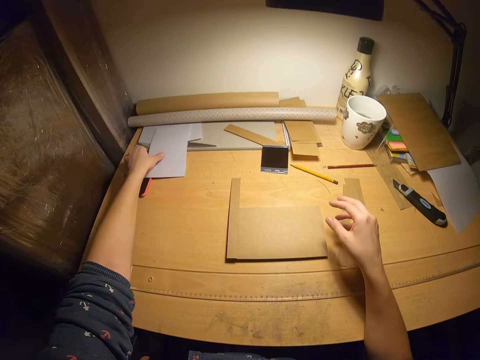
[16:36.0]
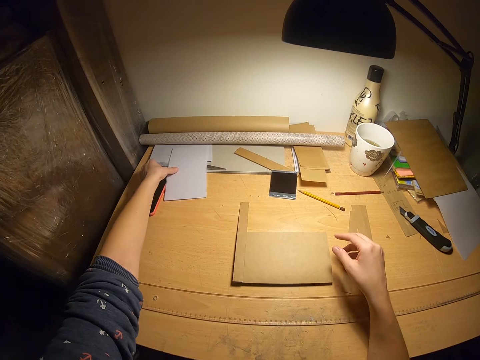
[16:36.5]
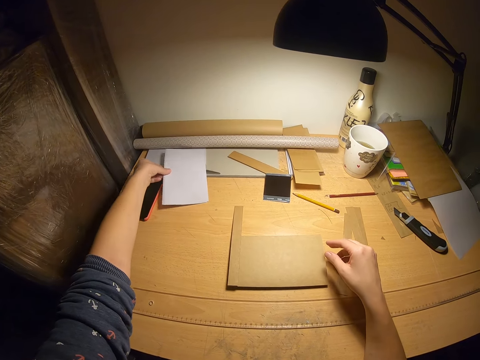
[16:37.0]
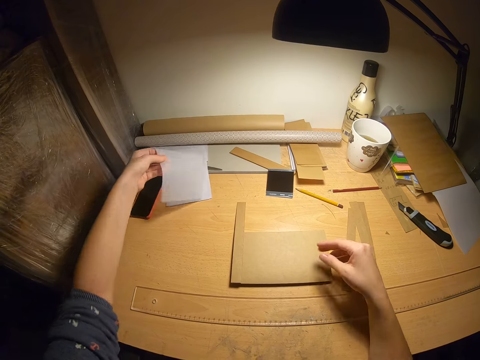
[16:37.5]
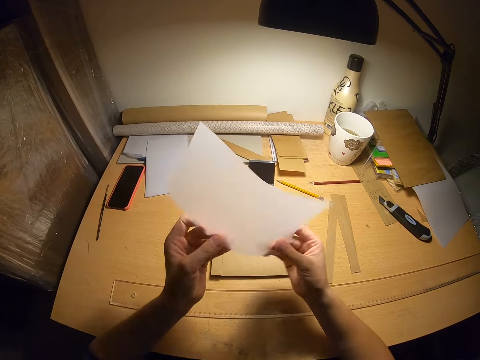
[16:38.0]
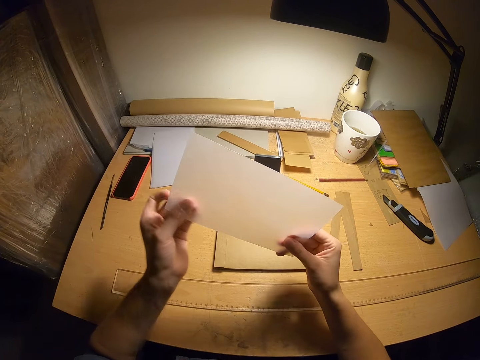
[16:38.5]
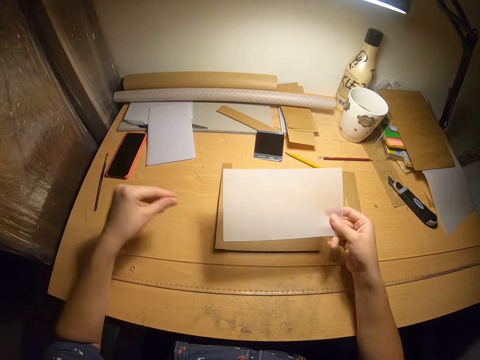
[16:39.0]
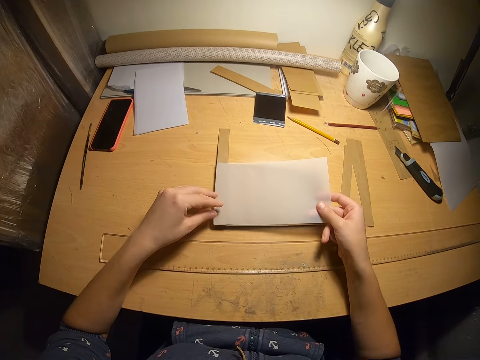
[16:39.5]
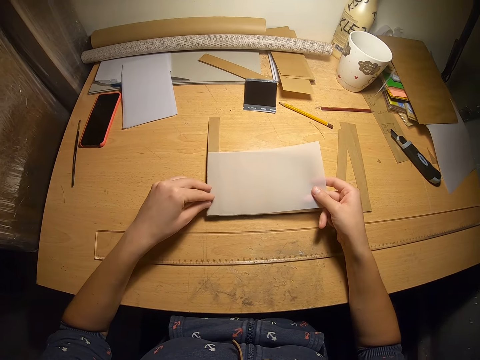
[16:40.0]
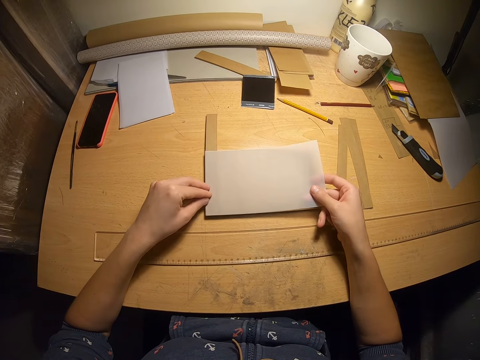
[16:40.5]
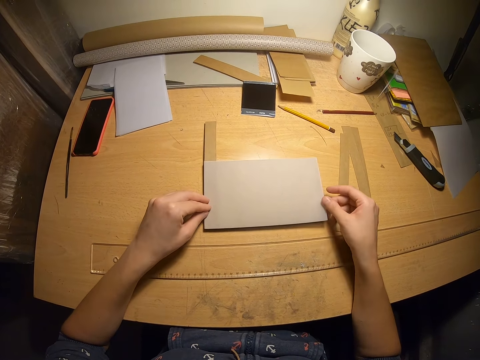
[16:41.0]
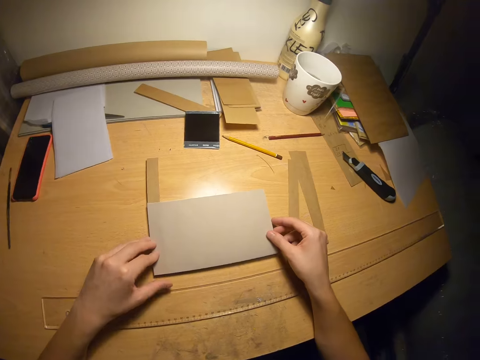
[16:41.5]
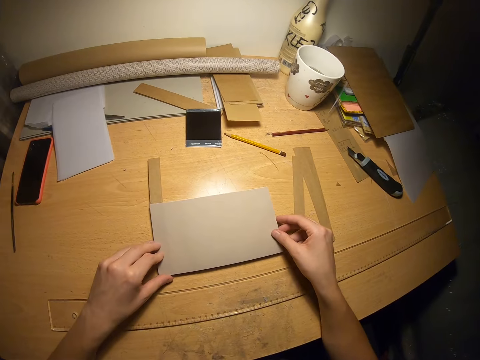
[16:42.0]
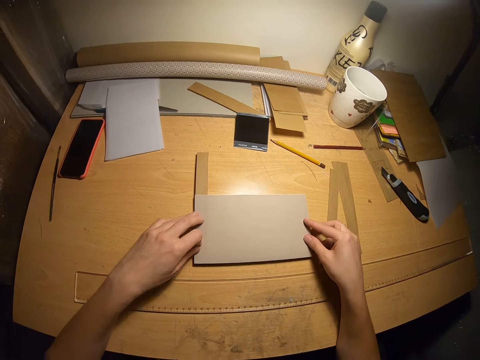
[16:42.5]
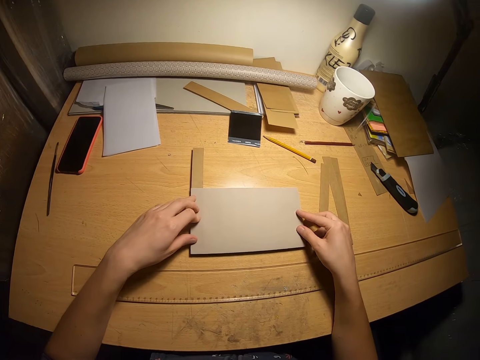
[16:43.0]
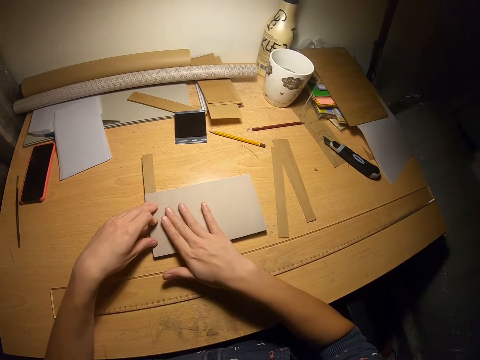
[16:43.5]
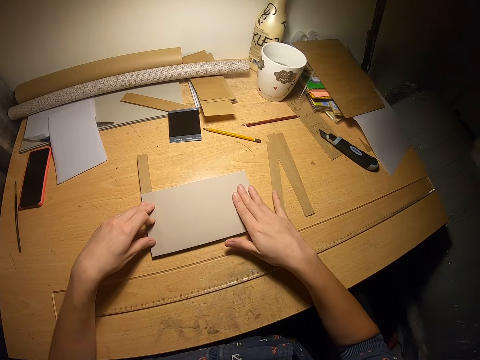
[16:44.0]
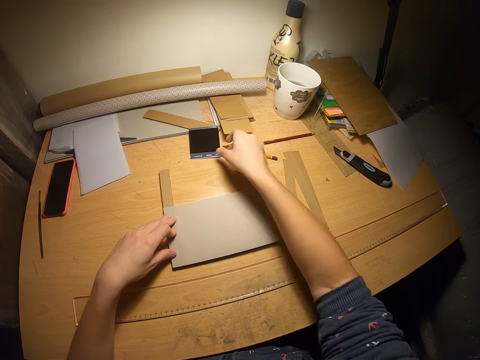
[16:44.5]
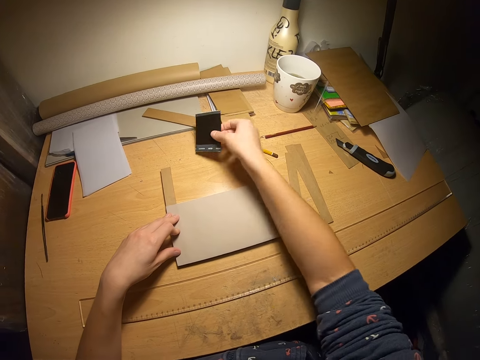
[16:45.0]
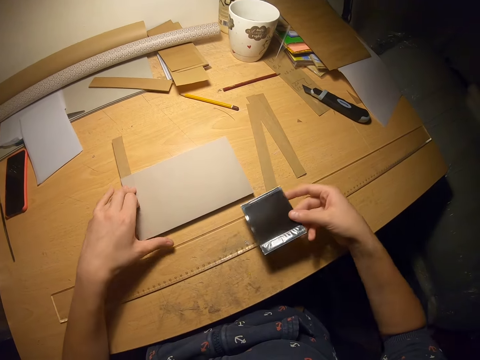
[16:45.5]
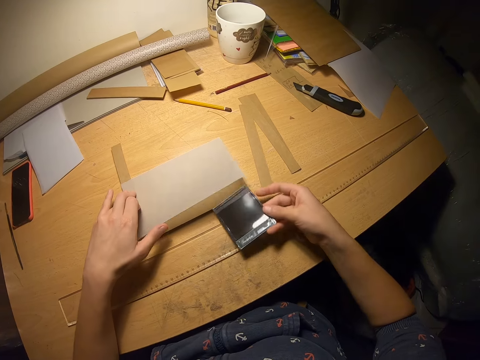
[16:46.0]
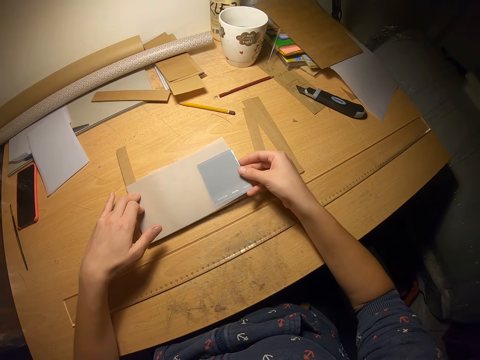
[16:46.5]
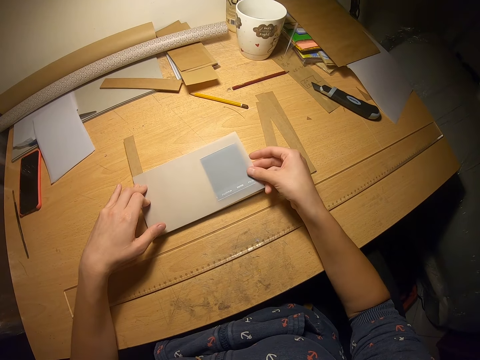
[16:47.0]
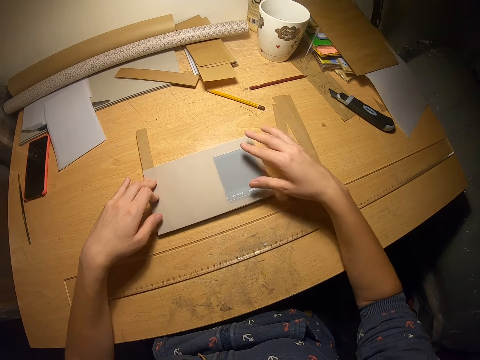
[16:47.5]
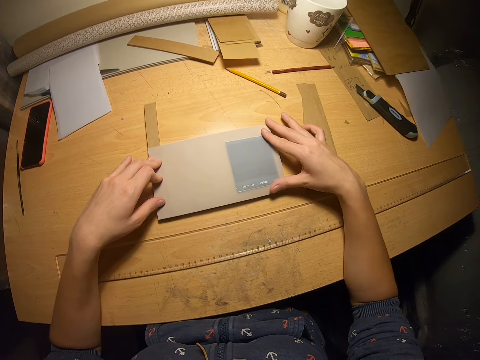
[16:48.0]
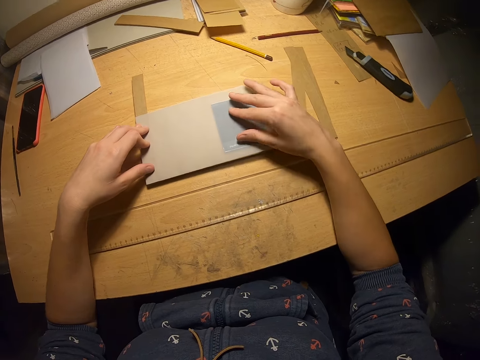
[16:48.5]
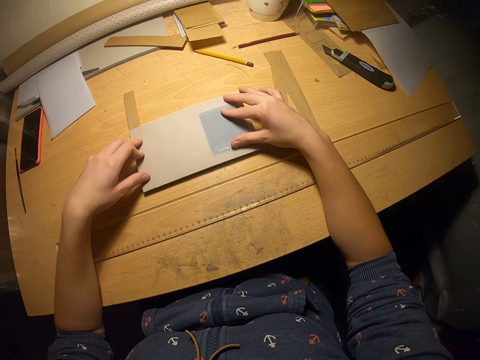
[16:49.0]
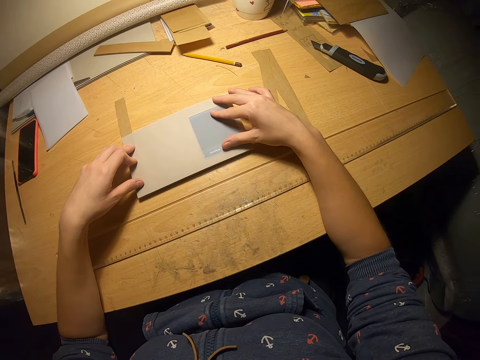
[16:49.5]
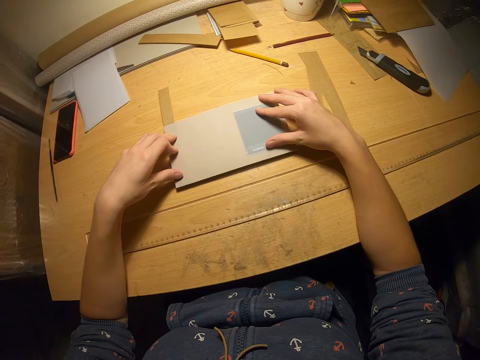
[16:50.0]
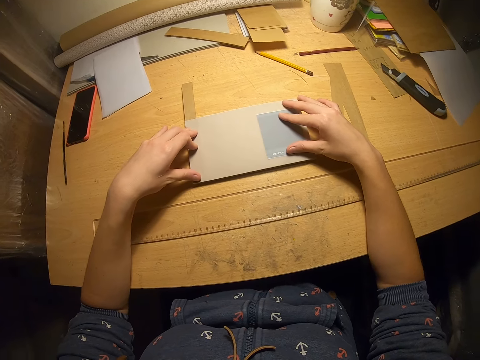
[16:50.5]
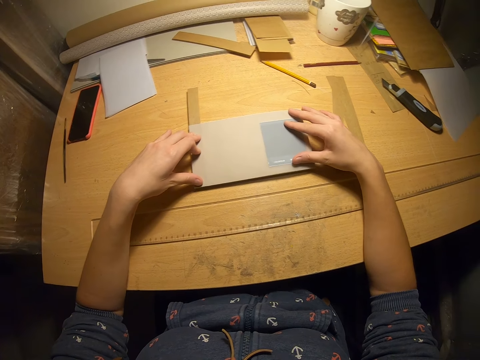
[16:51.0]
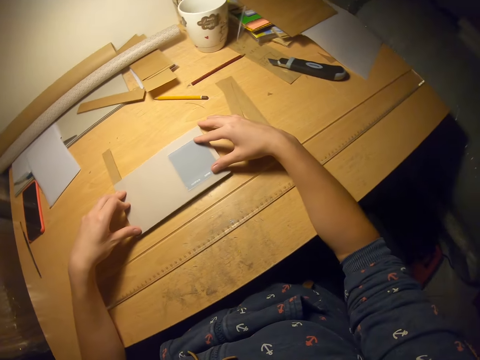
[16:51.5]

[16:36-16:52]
The camera wearer takes a white paper from the left side of the table. She looks at the white paper. She places the white paper on top of the stacks. She holds down the white paper on the stacks. She straightens the white paper with her right hand. She rubs her hand on a manila paper. She takes the ink pad from the front of the paper roll. She places the ink pad beneath the white paper. She examines the ink pad beneath the white paper.

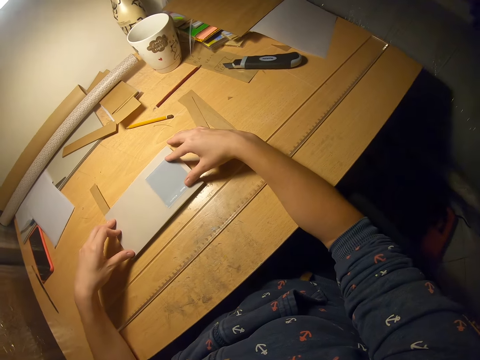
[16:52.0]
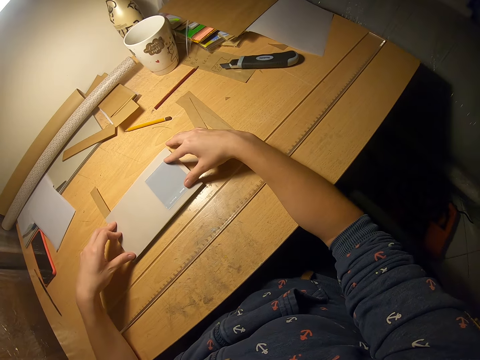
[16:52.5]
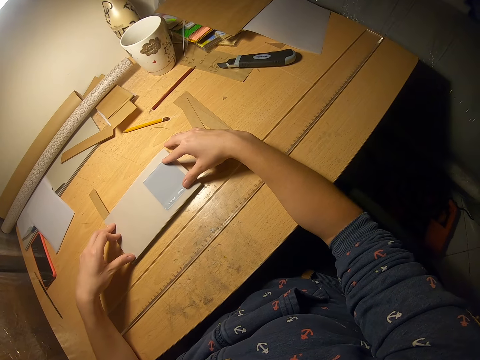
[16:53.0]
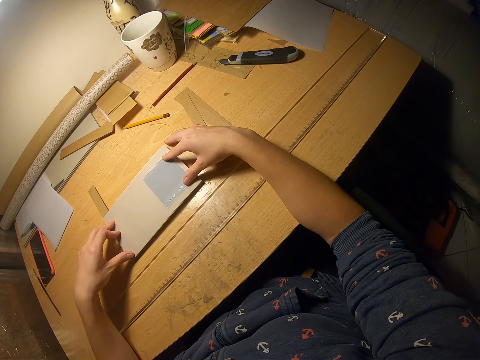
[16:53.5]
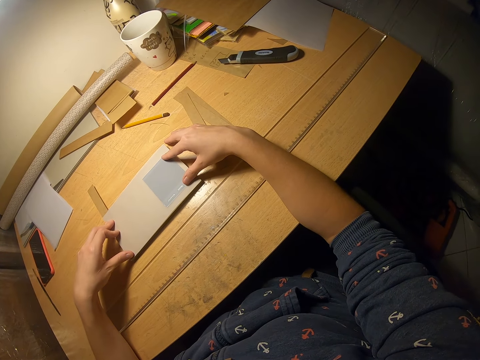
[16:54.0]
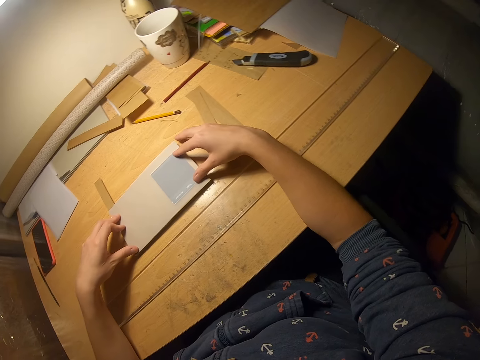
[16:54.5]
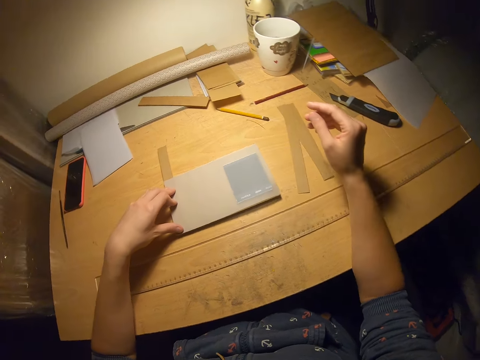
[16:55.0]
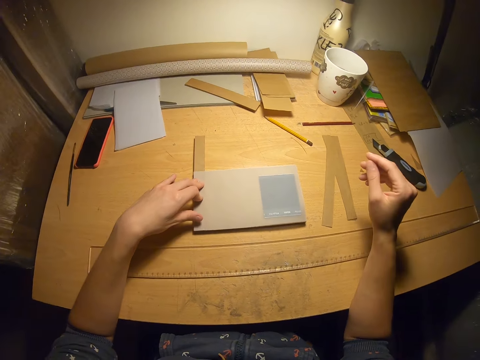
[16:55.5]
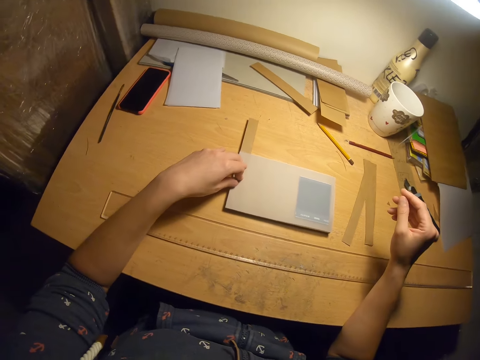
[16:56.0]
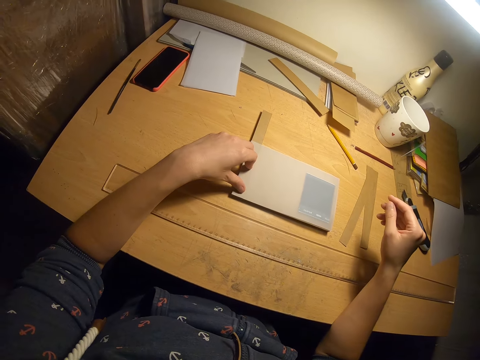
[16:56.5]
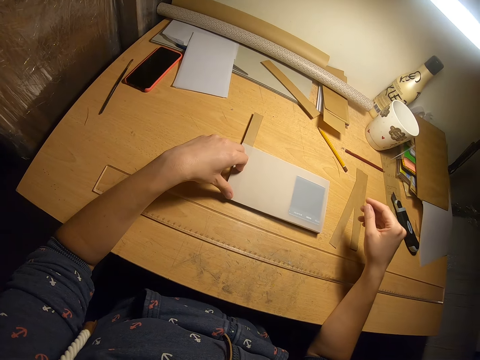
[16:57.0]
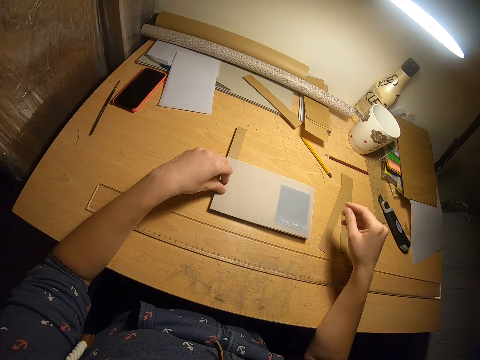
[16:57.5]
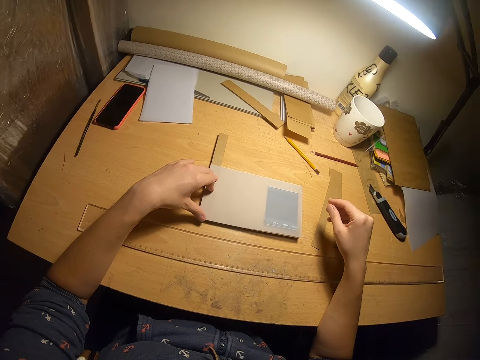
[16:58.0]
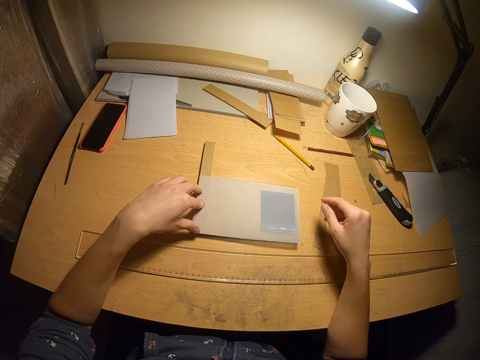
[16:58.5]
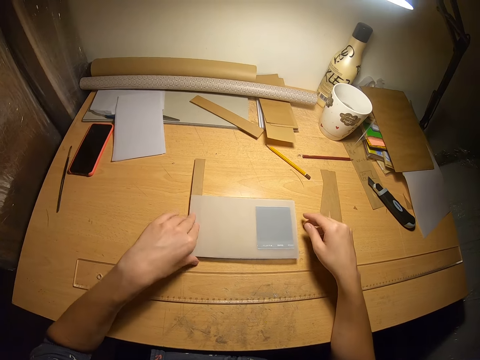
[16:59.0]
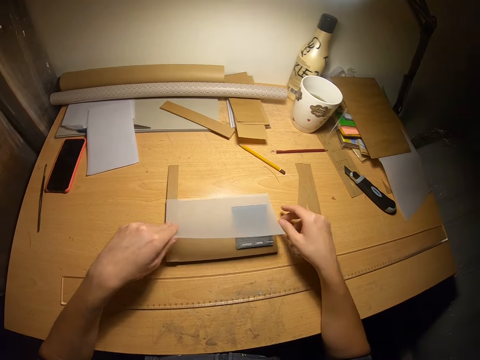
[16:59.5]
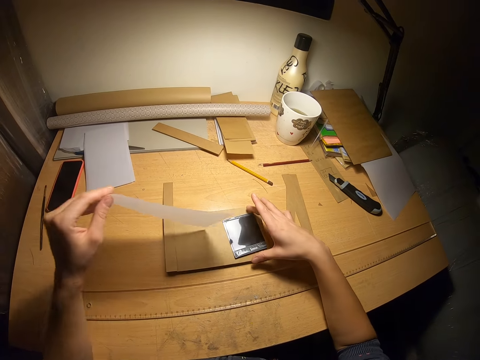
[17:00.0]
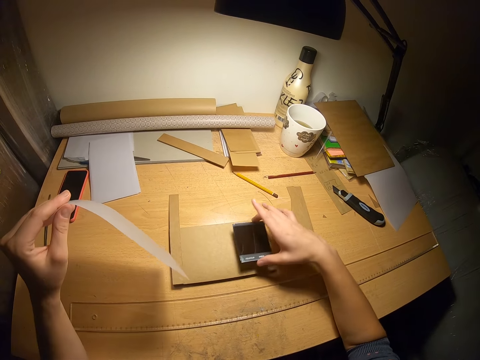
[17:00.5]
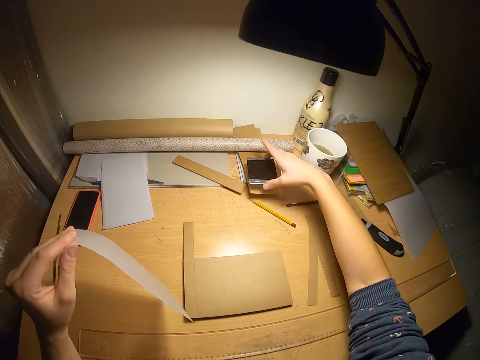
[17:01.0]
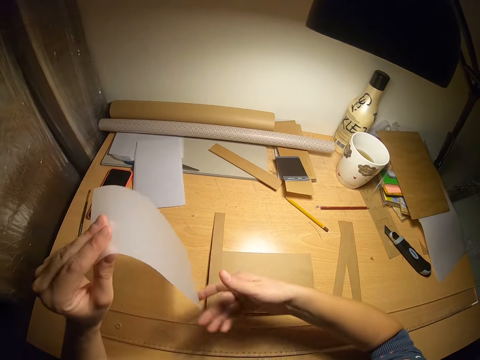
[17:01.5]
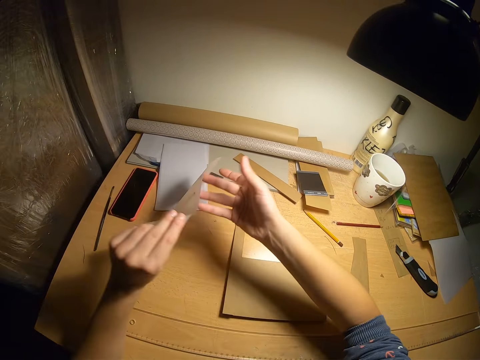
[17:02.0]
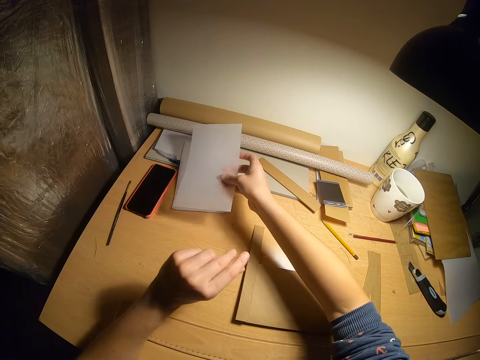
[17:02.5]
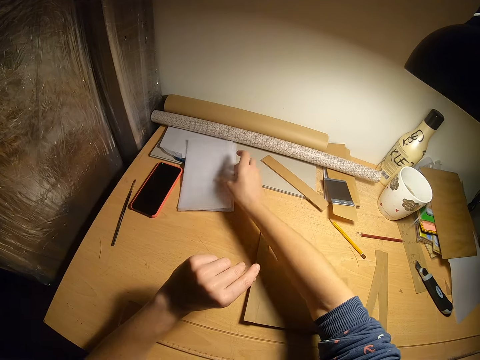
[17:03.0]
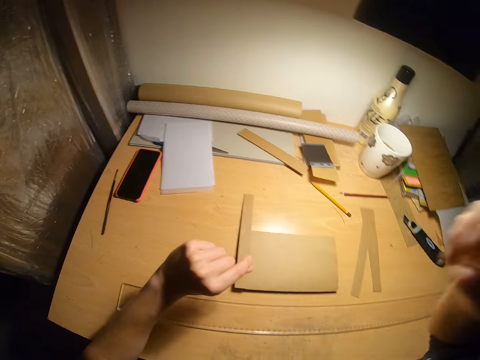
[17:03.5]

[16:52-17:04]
The camera wearer removes the white paper from the stacks. She moves the ink pad from the stacks to the front of the paper roll. She places the white paper on the left side of the table. She adjusts the Ego camera on her head.
